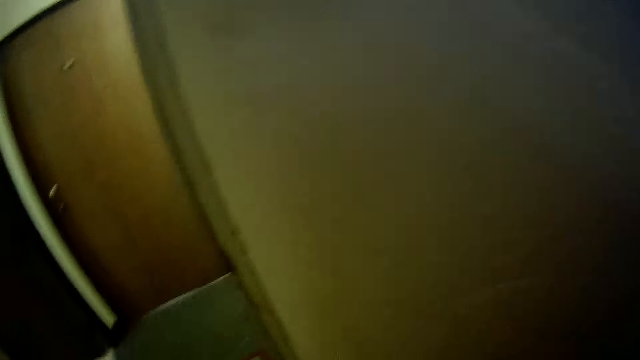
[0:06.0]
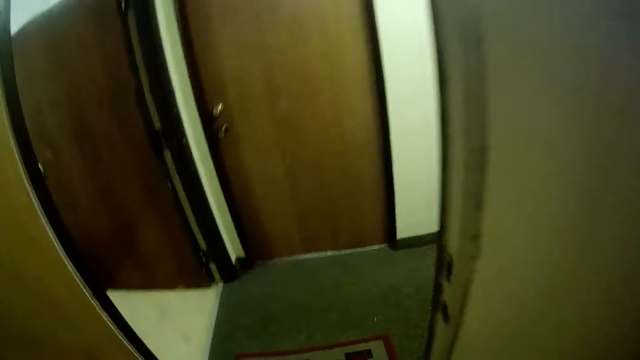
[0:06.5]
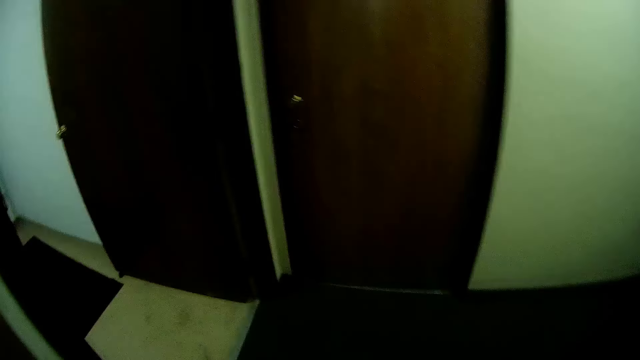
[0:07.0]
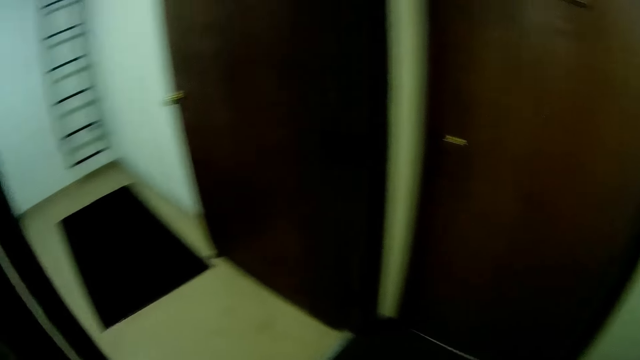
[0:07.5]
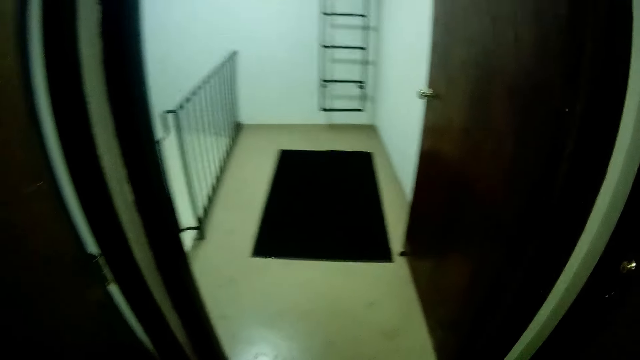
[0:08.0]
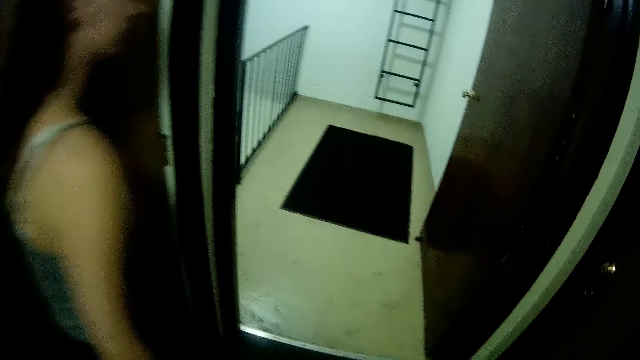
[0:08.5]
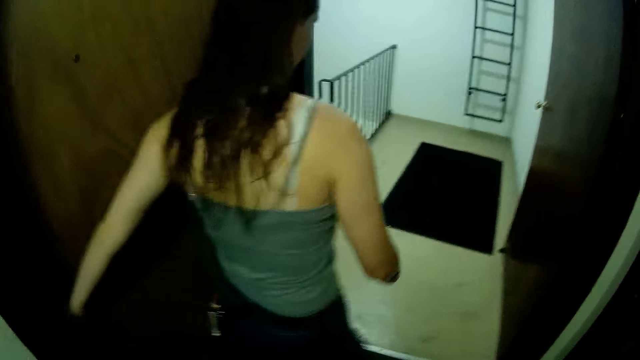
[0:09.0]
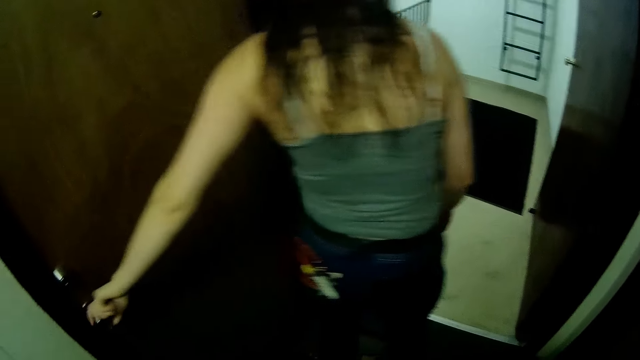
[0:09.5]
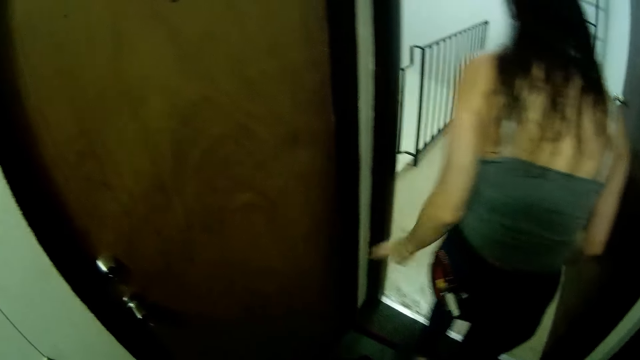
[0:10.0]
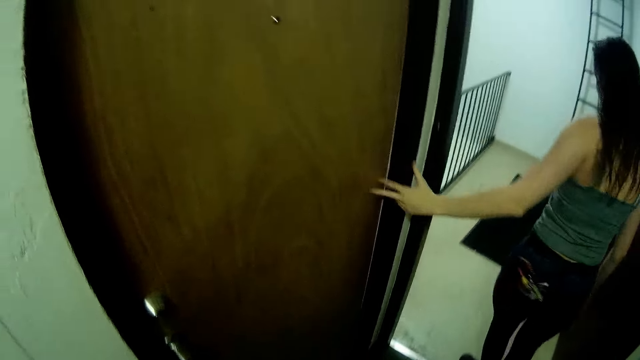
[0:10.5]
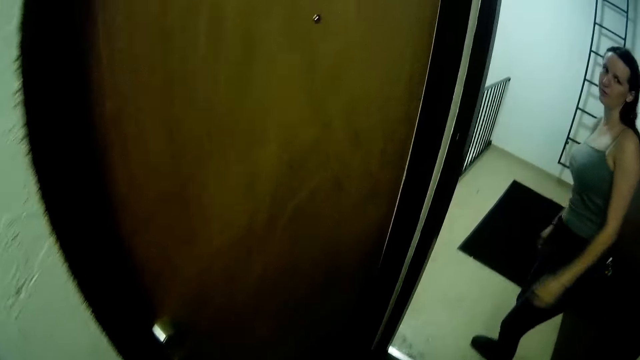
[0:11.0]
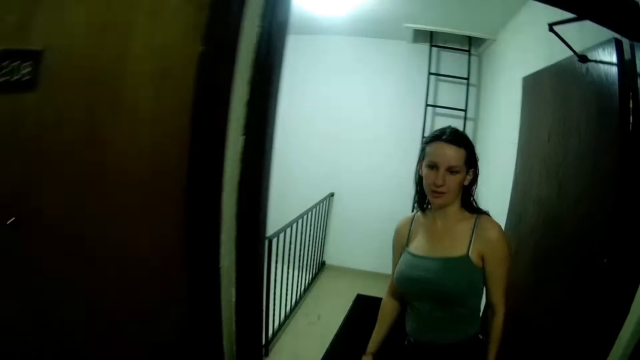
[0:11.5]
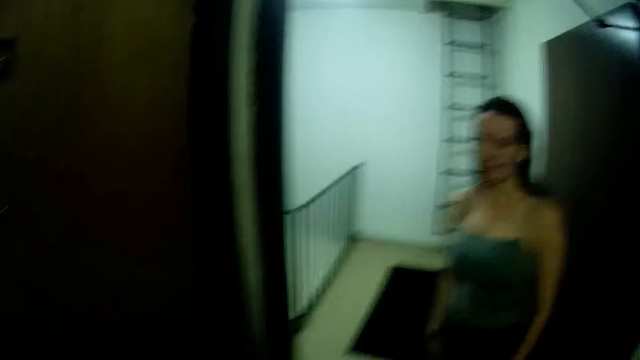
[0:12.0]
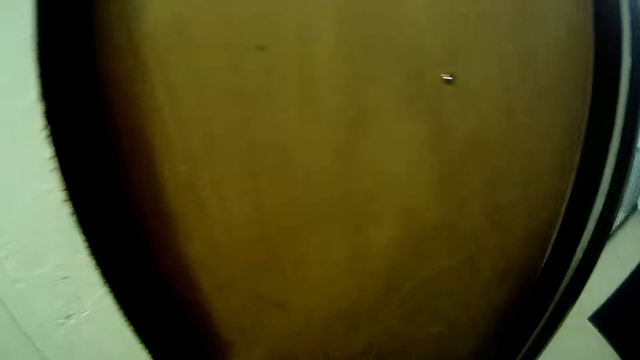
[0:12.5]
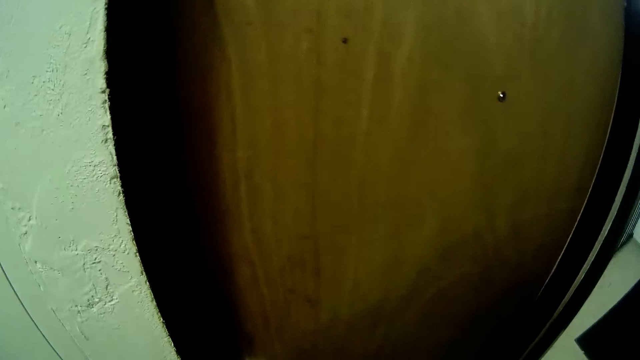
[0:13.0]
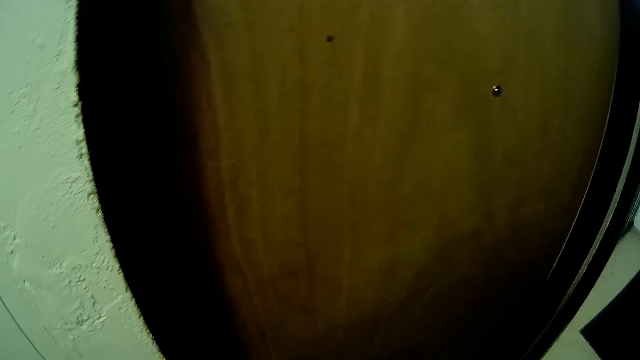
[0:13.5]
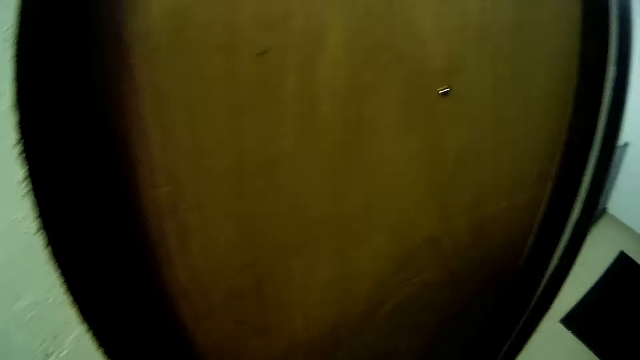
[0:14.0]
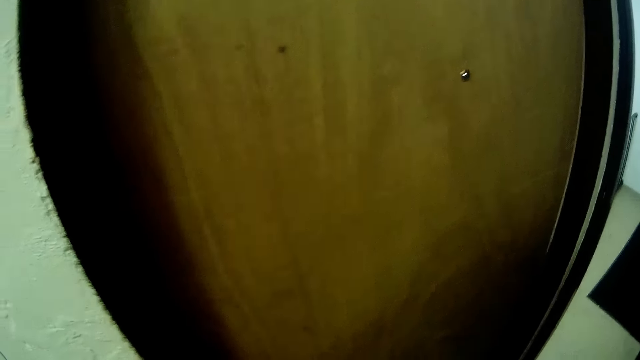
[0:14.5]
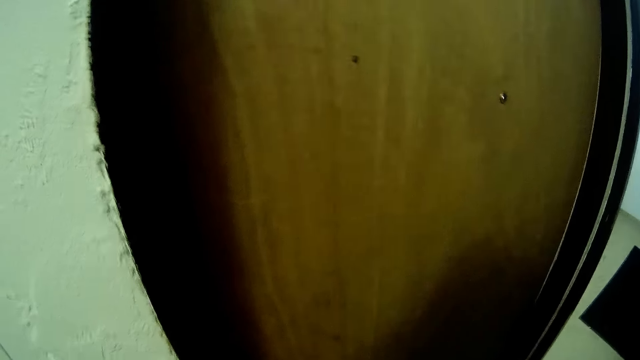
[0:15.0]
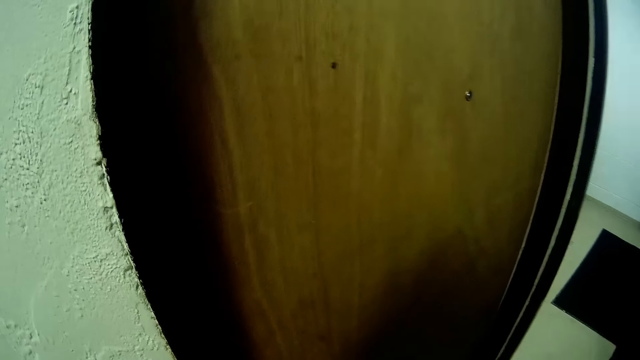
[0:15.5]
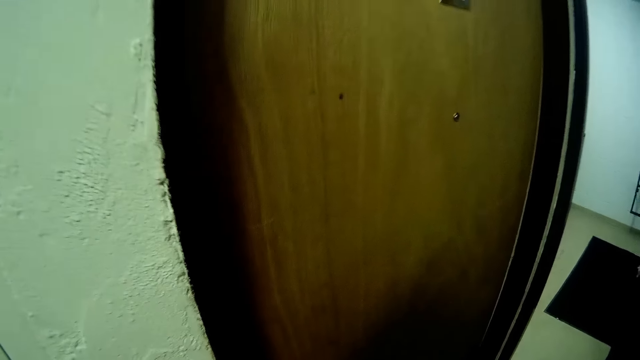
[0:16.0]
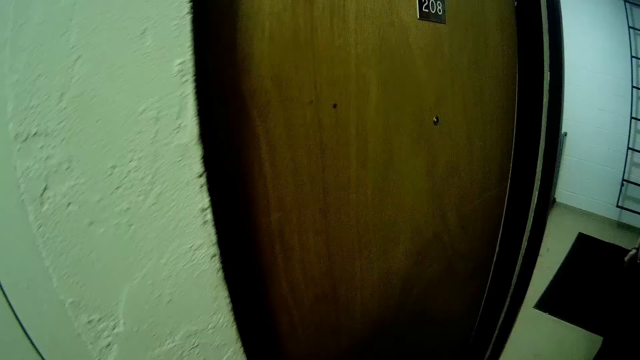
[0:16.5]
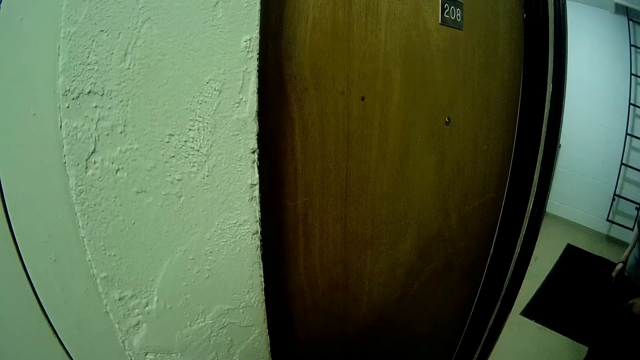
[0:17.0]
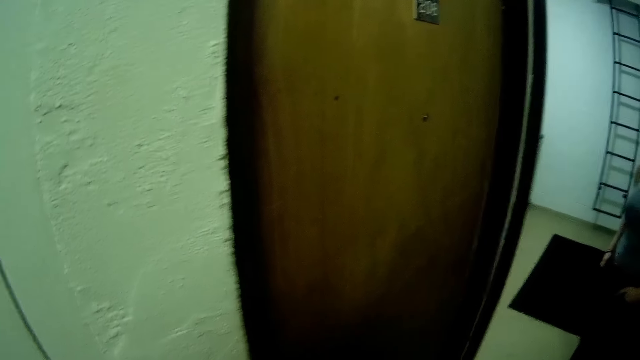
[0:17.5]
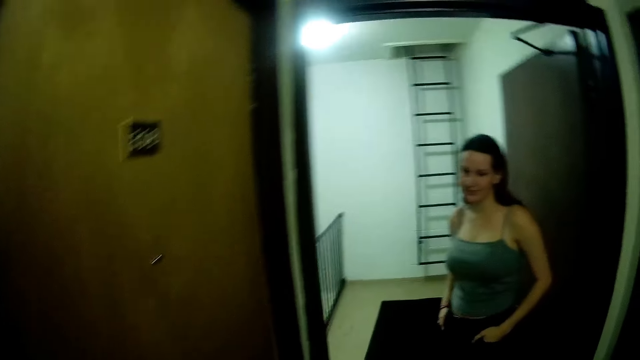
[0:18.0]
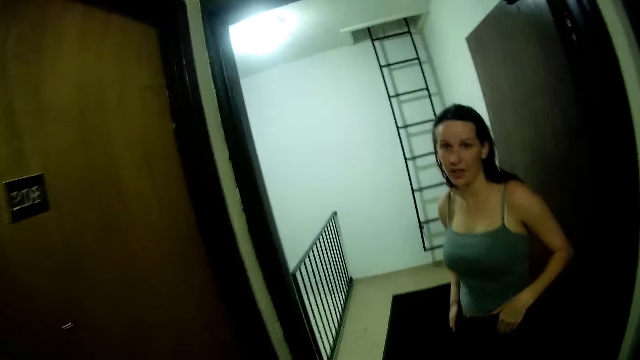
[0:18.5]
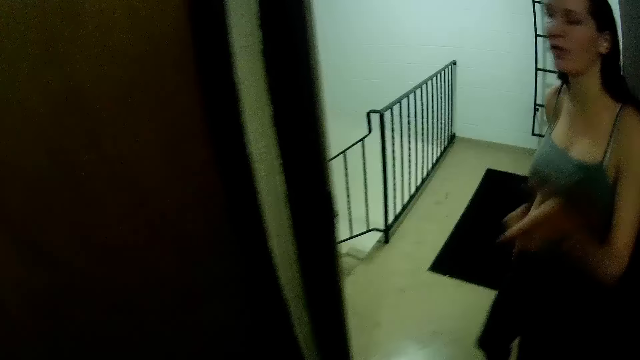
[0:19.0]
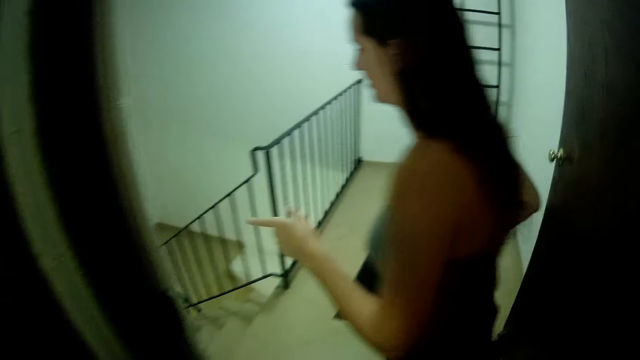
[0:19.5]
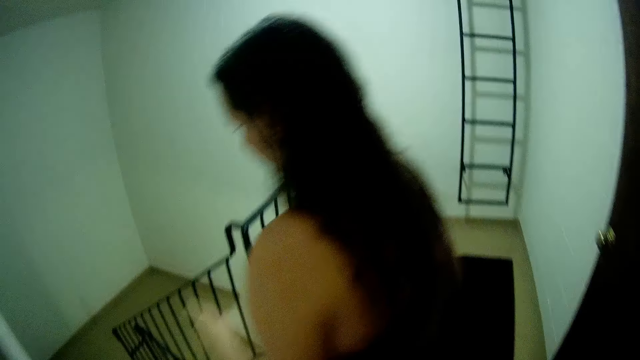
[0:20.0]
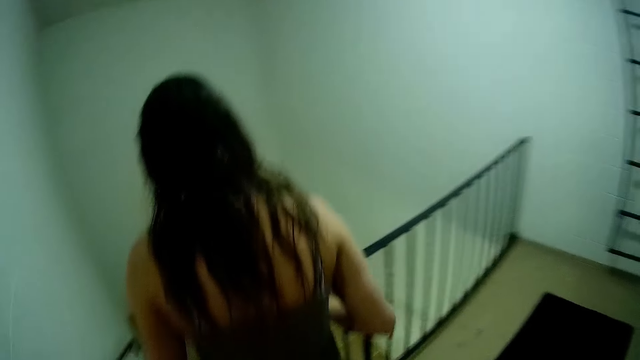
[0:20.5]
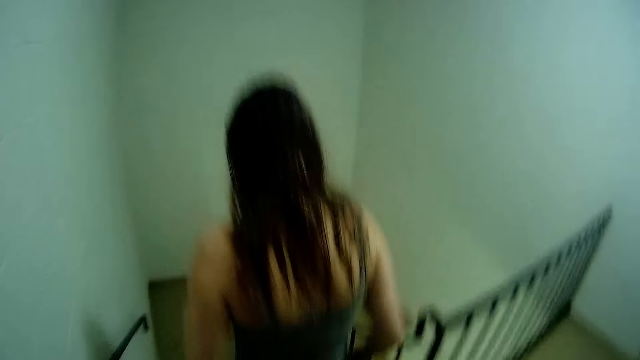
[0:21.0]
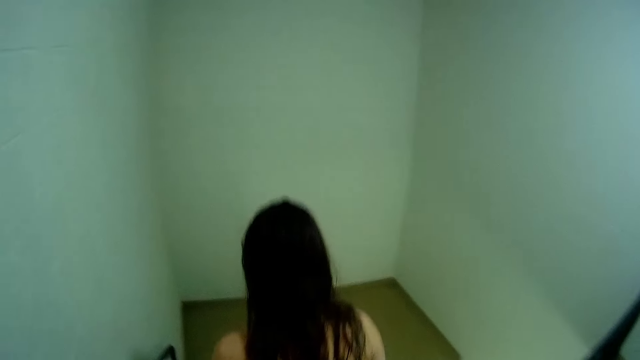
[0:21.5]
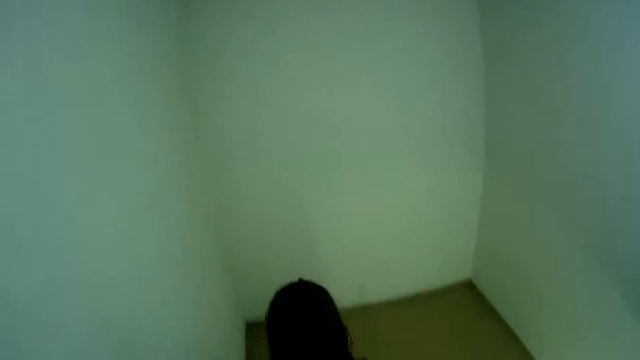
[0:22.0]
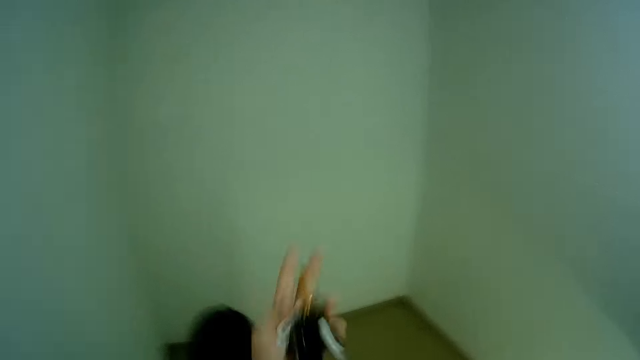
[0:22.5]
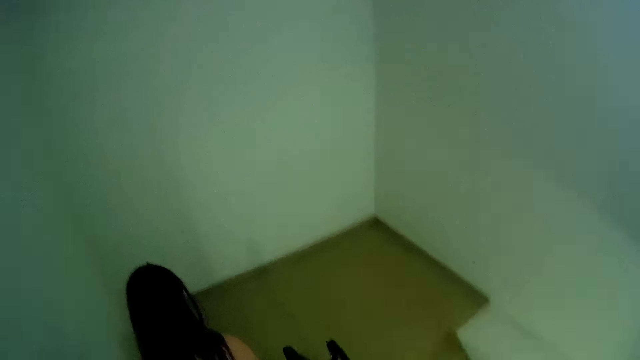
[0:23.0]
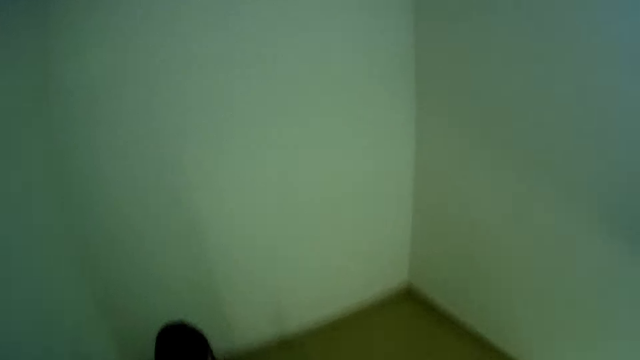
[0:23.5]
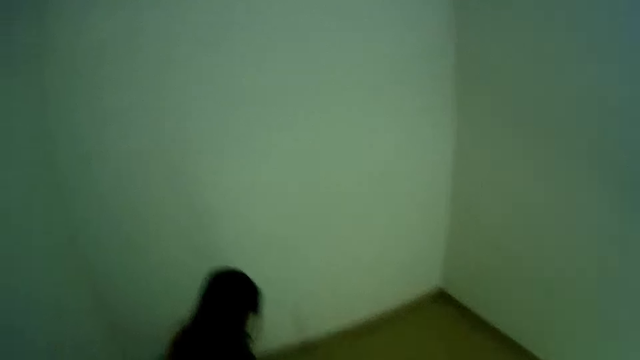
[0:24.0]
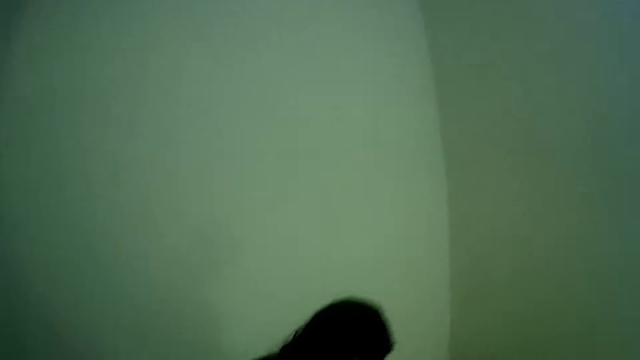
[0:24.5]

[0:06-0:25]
The camera wearer walks out of the room to a passage. A woman walks past the camera wearer. The woman holds the door knob with her left hand. She walks out of the room. The camera wearer interacts with the woman. He looks at the woman. He looks at the door. He looks at the woman. The woman lifts her hand and points at the staircase. The camera wearer walks towards the woman. The woman walks down the stairs. The camera wearer holds a key in his left hand. He points at the other side. He walks down the stairs.

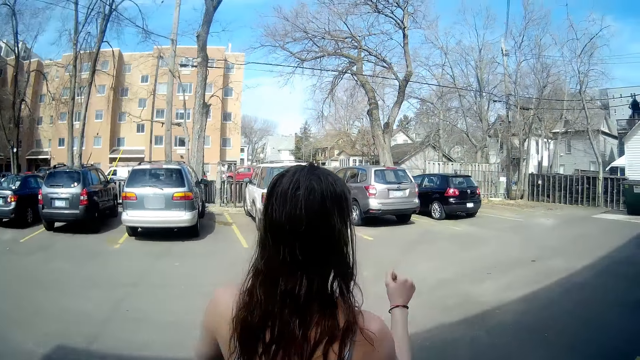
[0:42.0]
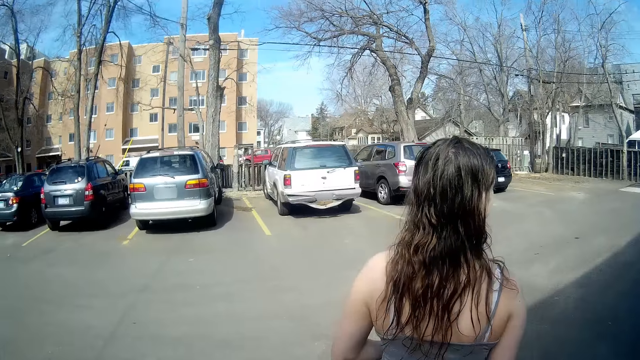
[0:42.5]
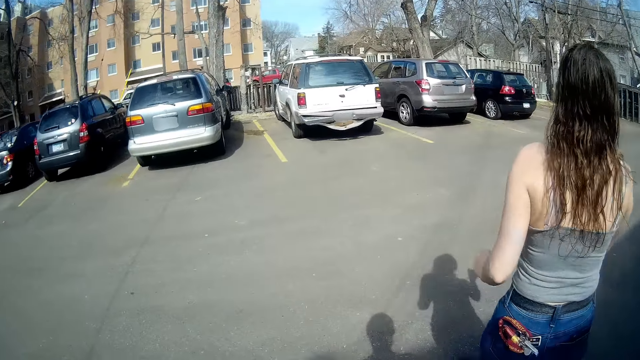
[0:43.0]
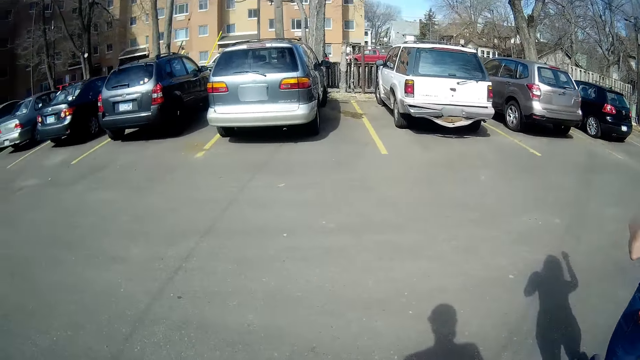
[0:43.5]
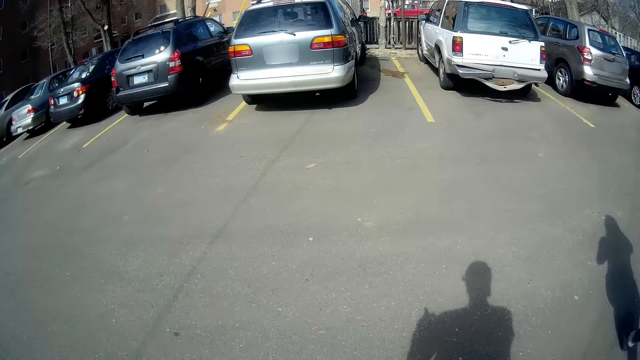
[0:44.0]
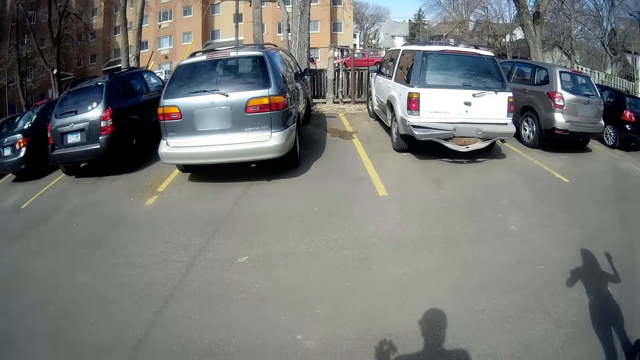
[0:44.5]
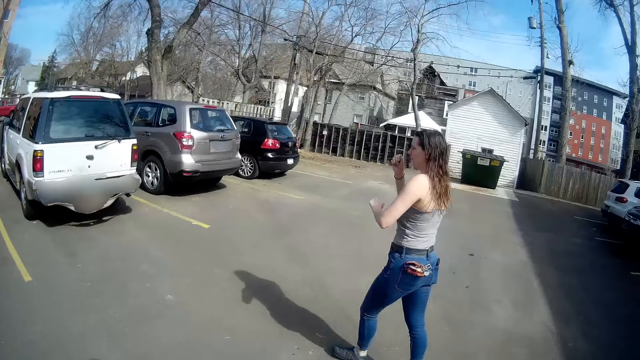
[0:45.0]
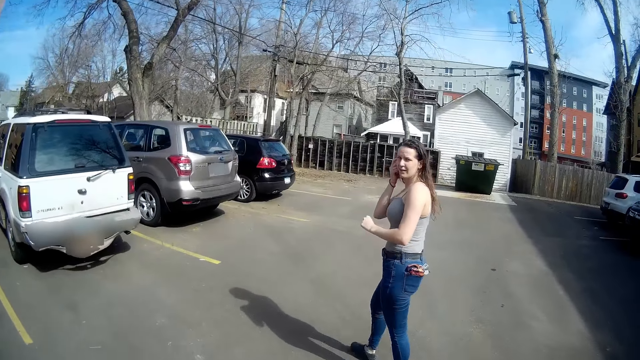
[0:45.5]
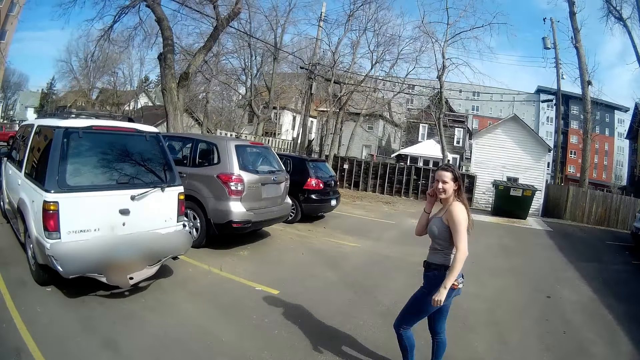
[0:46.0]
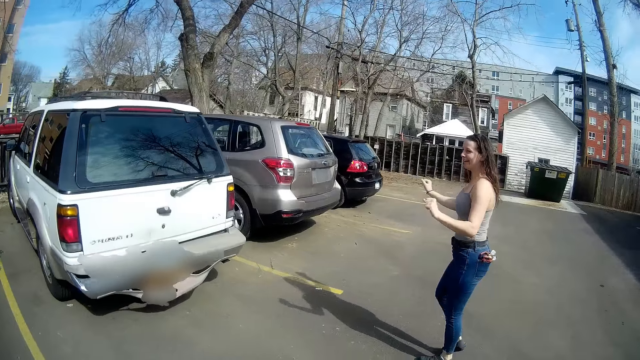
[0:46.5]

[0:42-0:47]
A woman points at the car. She swings her hand. The camera wearer walks towards the car. They look at the woman. They interact with the woman. The woman walks towards the car.
